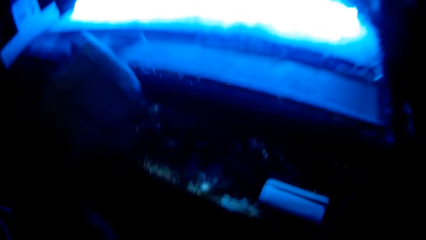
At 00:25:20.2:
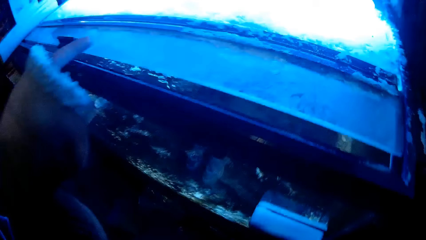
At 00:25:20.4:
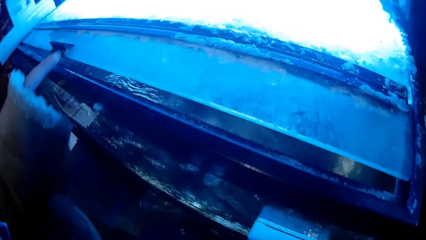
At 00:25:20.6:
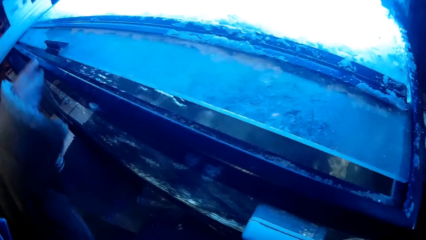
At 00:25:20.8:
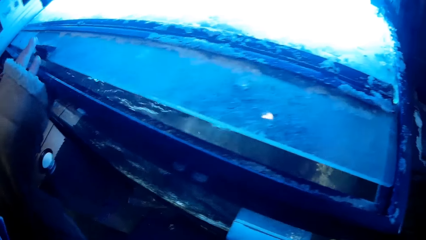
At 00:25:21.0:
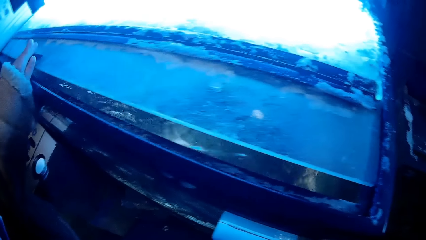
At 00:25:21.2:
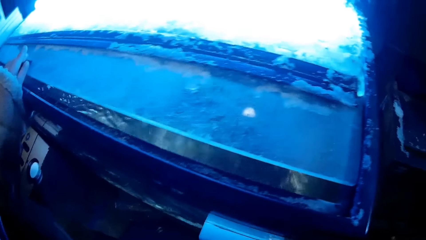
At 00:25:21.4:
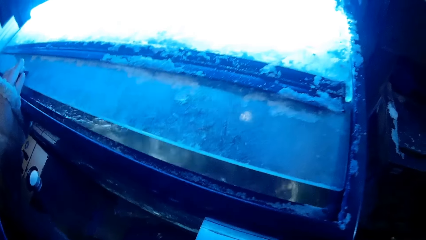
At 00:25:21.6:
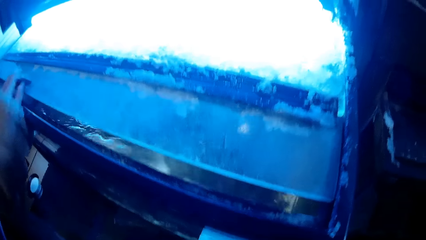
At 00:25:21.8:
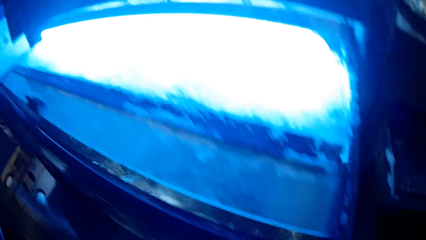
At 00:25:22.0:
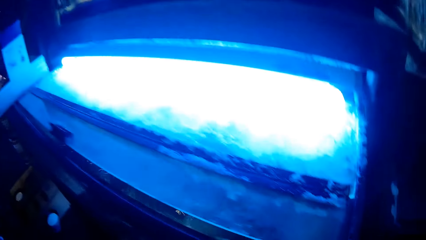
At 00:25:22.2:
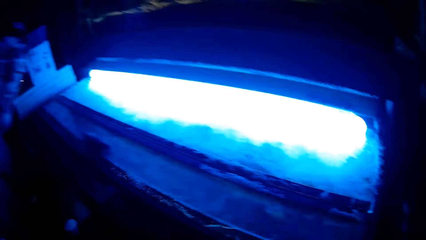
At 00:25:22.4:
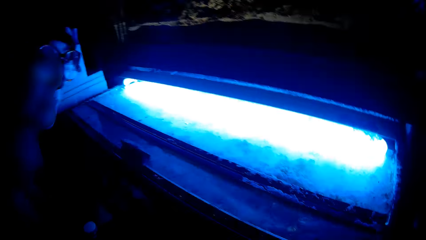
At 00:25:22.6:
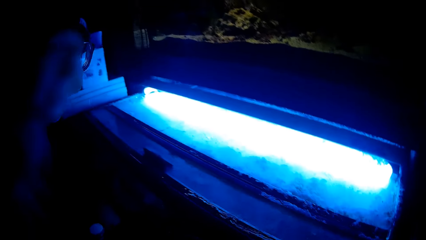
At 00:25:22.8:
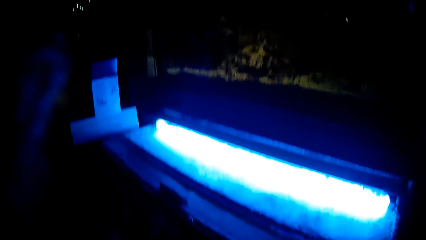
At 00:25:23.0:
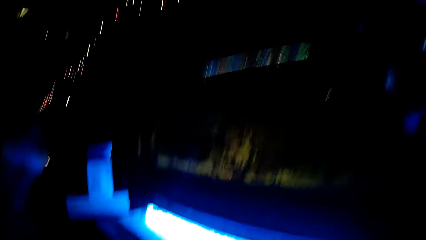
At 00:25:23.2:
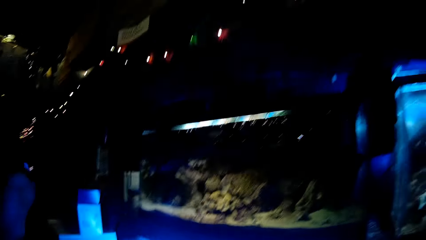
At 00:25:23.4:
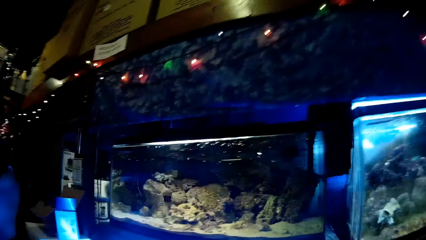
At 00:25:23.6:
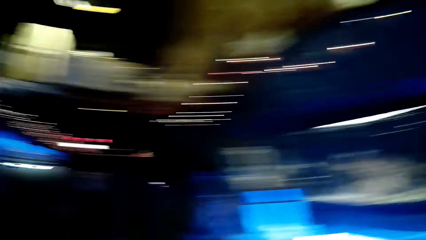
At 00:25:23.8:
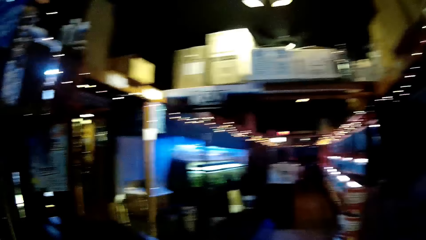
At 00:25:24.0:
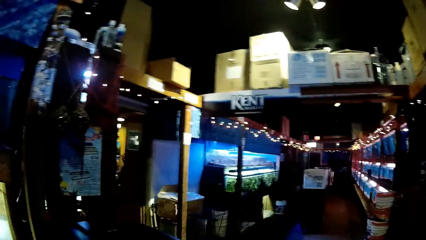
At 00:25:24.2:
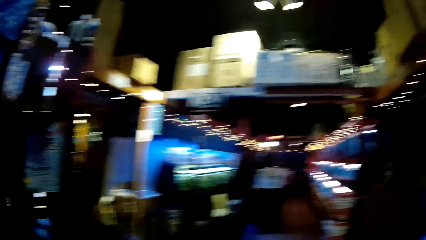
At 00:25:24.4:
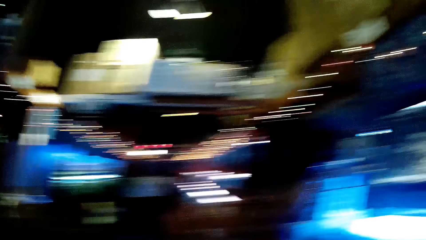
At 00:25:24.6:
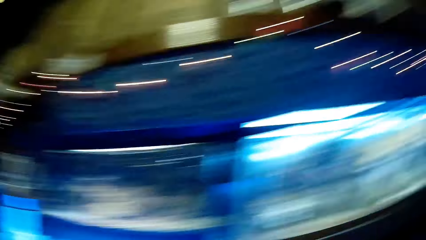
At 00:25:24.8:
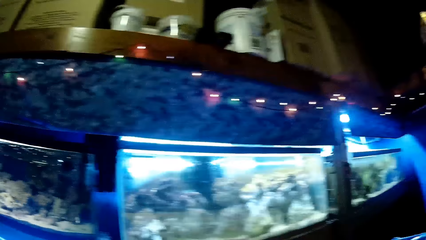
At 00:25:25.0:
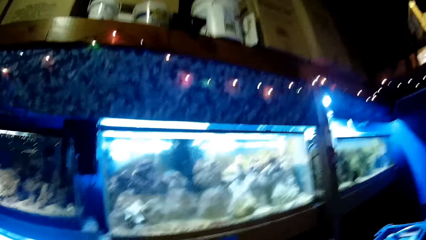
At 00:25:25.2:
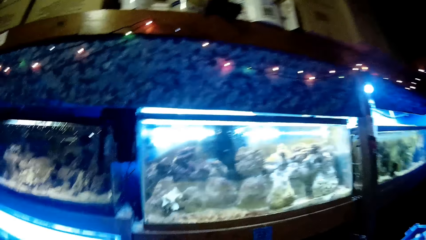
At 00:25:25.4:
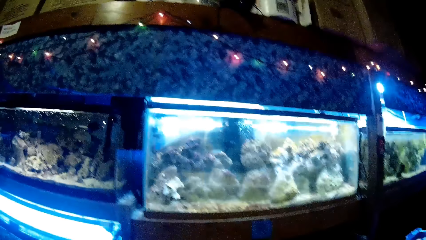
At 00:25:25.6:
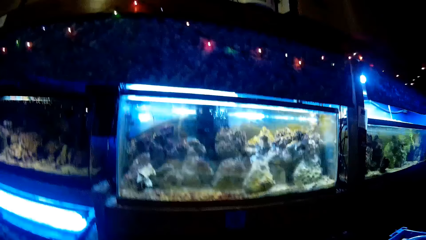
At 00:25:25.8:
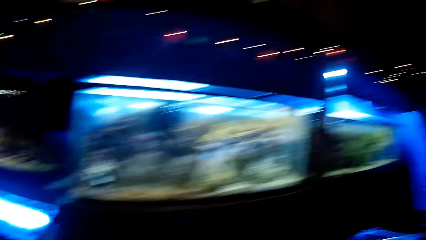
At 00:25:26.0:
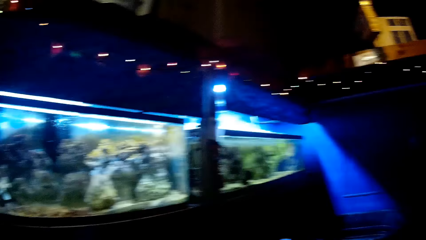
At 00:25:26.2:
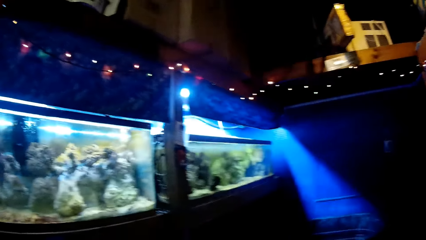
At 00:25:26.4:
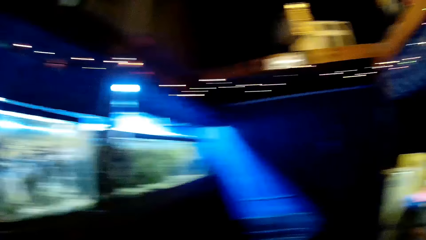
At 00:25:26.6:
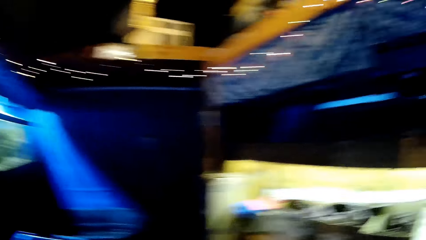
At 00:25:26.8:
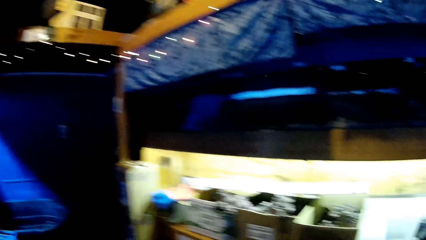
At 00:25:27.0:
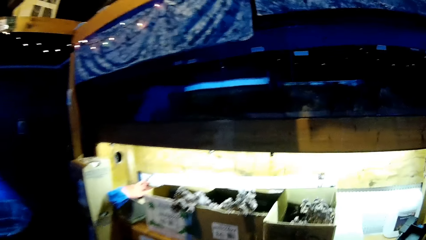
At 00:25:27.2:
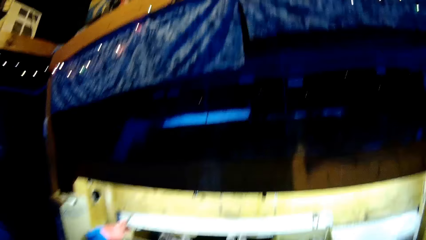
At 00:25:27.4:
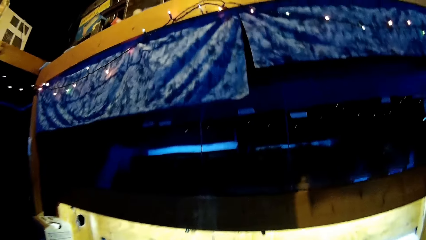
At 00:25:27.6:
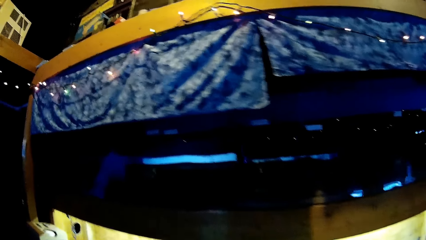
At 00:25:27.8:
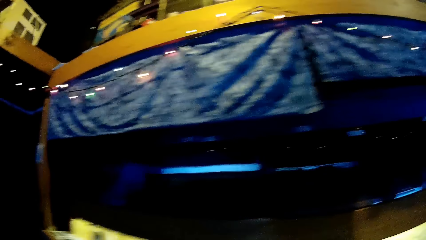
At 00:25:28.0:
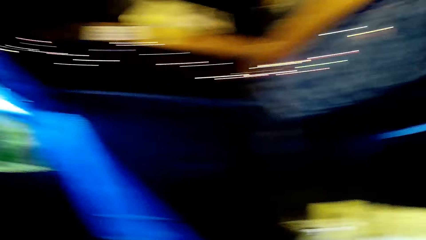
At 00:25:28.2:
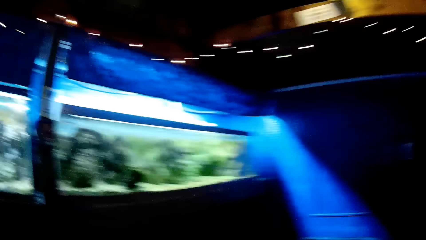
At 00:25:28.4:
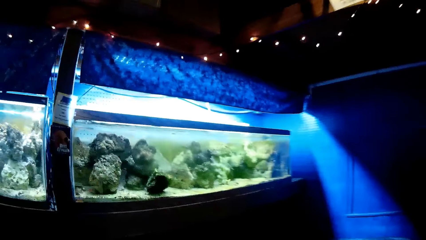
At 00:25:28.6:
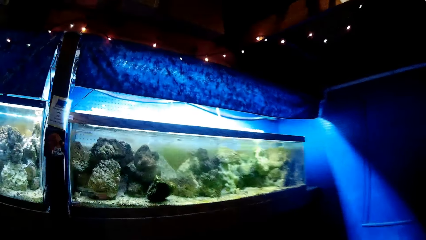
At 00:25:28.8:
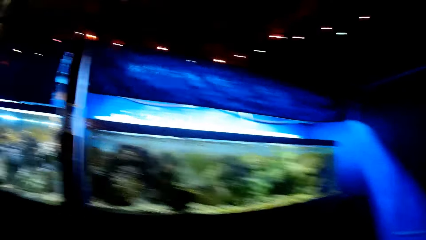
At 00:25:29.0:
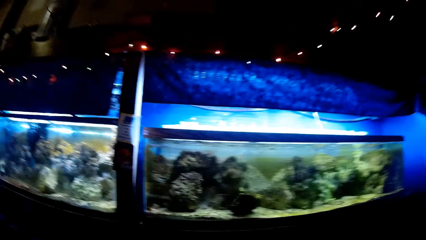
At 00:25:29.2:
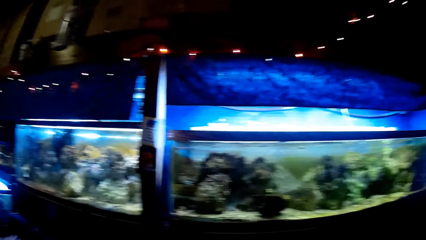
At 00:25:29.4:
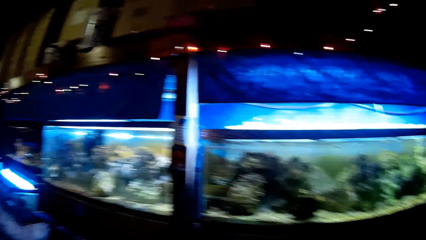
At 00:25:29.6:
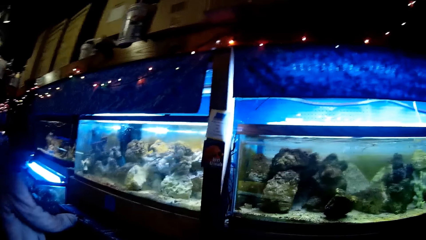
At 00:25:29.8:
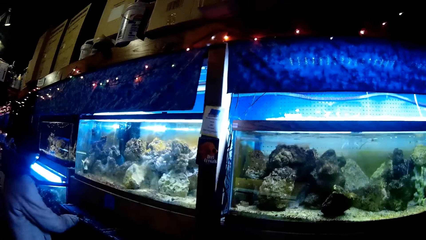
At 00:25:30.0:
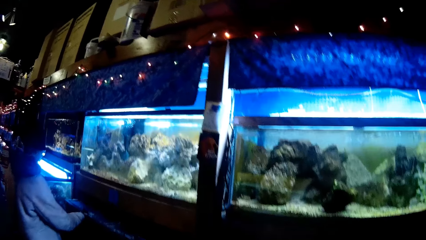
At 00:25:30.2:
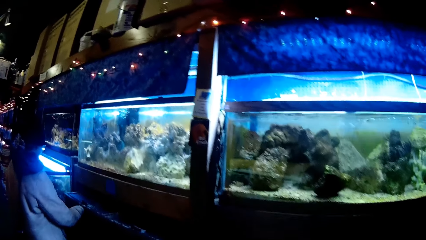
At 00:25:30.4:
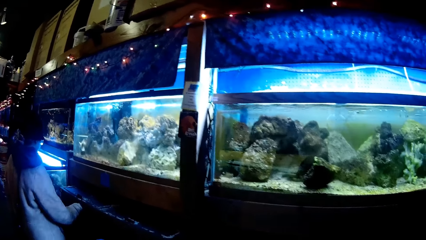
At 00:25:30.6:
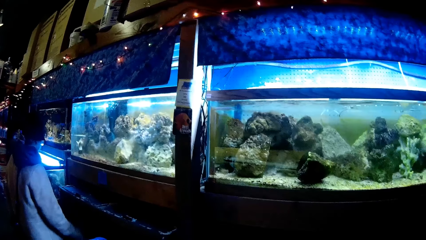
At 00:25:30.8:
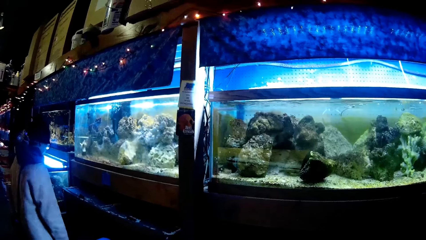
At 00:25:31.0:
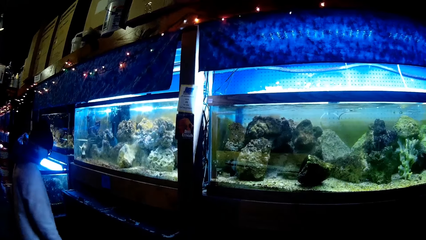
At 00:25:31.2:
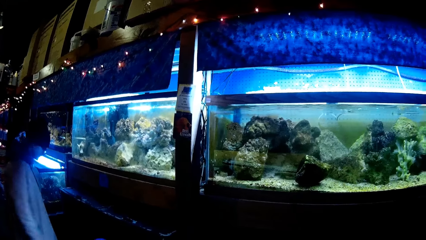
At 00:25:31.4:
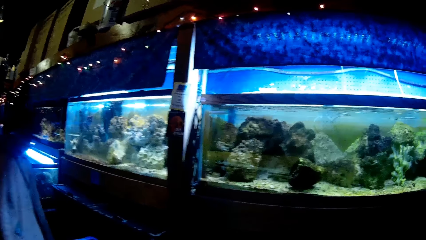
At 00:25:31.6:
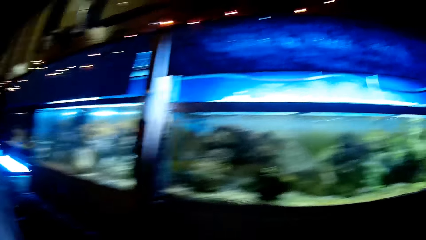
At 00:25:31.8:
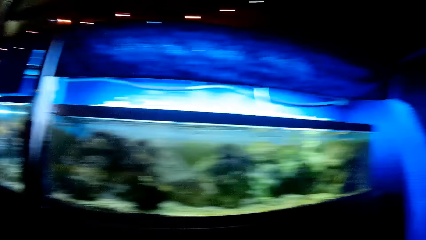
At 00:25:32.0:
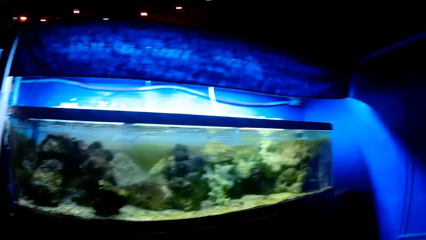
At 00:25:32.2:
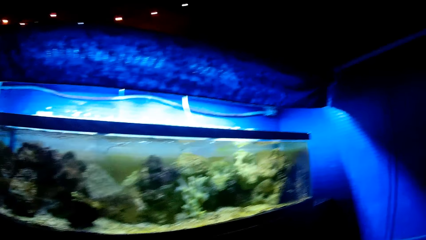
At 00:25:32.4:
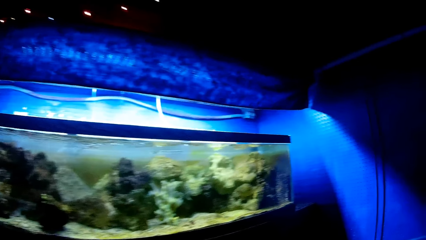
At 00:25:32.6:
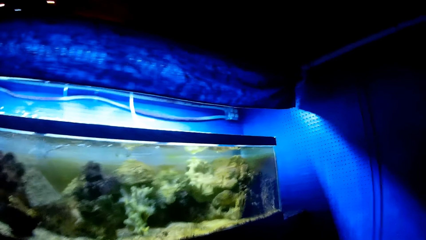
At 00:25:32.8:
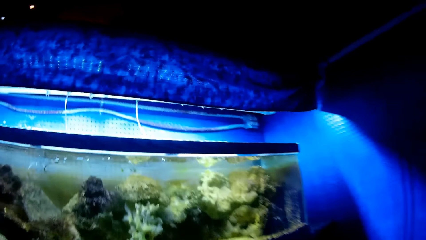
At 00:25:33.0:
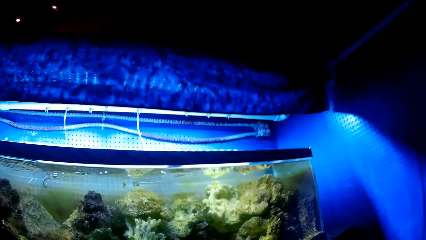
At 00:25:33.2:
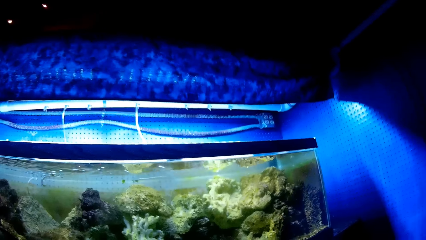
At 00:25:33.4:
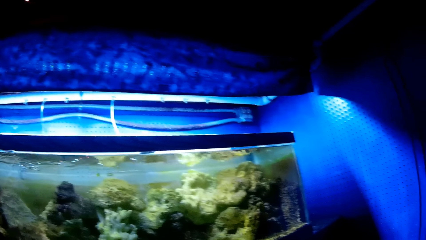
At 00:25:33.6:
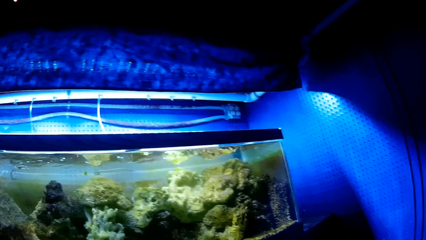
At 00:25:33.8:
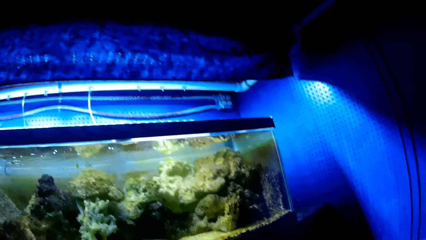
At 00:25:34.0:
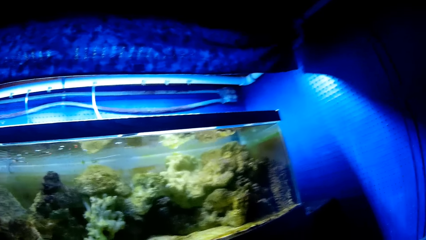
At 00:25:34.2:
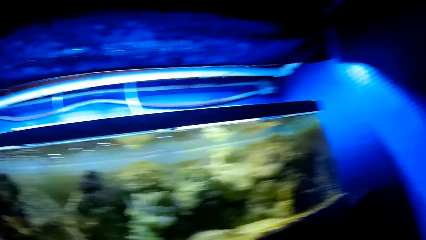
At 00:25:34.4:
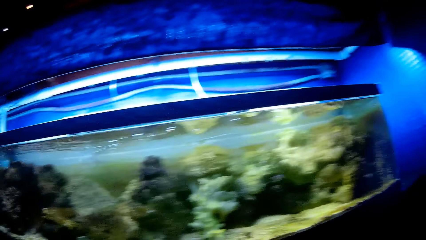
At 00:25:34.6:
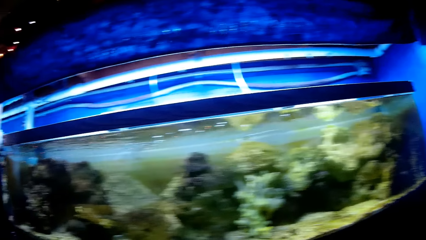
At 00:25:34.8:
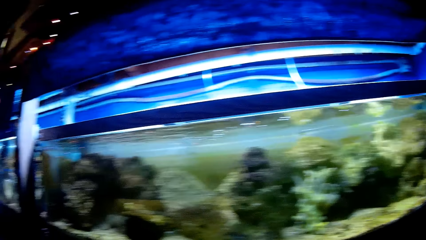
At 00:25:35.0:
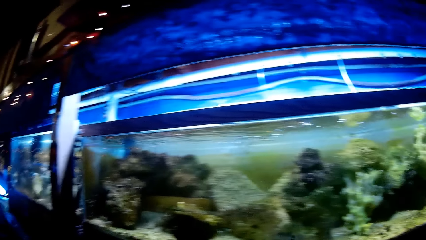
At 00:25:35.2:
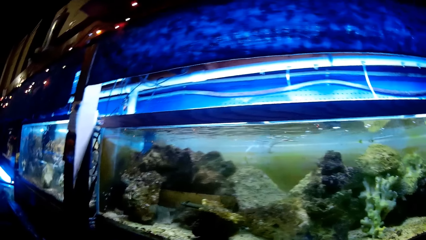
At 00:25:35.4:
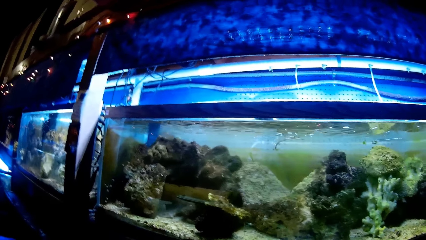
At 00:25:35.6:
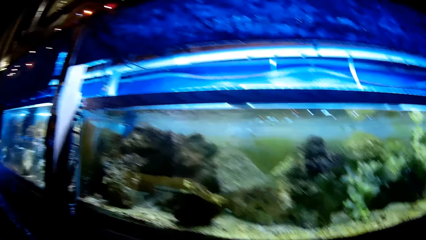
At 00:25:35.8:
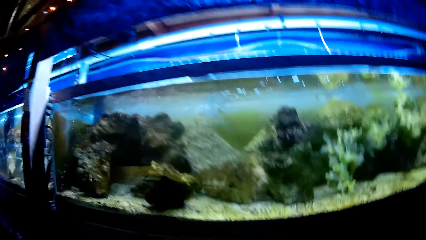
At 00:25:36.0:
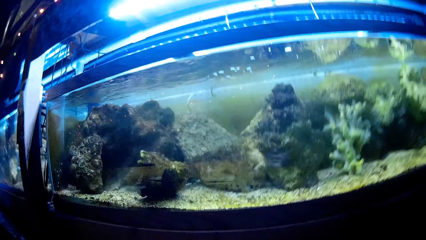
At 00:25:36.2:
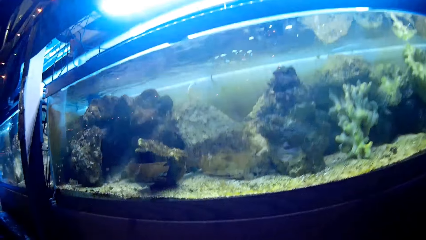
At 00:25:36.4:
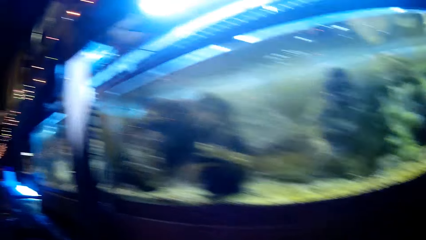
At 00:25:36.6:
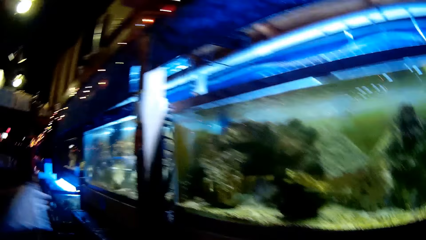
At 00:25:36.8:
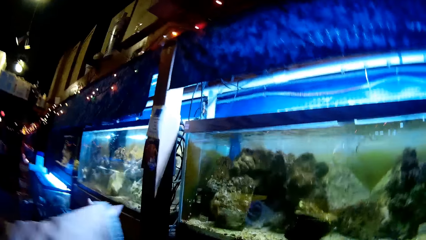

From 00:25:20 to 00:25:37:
A woman places her right hand on the top of the glass transparent tank. The woman removes her right hand from the glass transparent tank. The camera wearer looks around the showroom. They stare at aquatic animals in the glass transparent tank. The woman touches the glass transparent tank with both hands. The camera wearer stares at aquatic animals in the glass transparent tank. The woman looks at the aquarium. The camera wearer looks at the aquarium.
